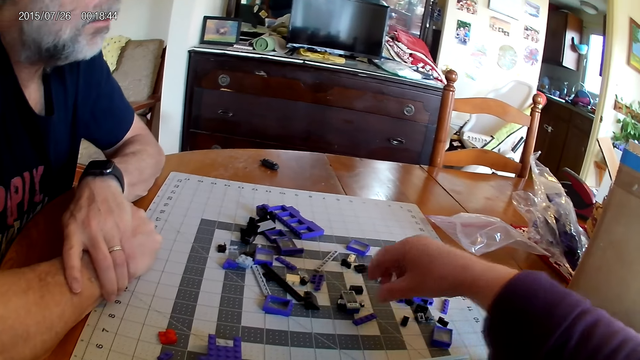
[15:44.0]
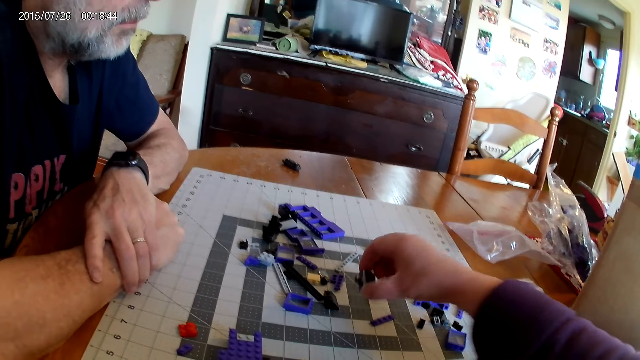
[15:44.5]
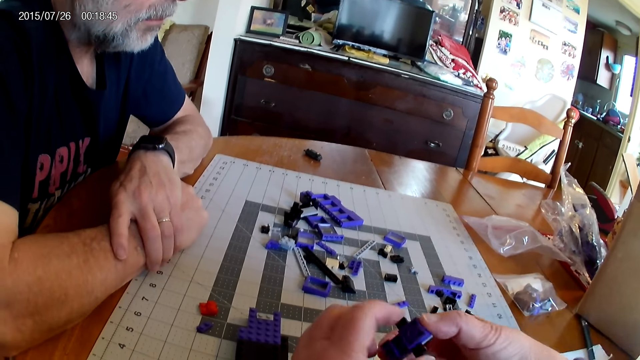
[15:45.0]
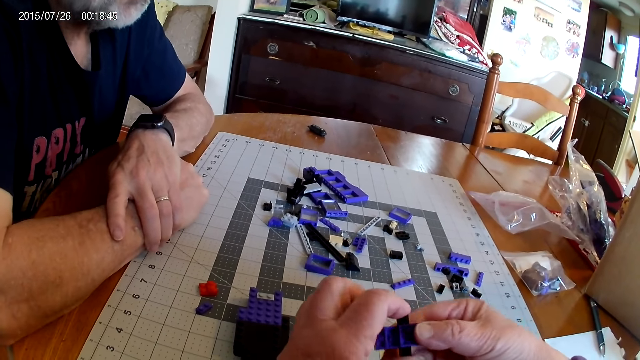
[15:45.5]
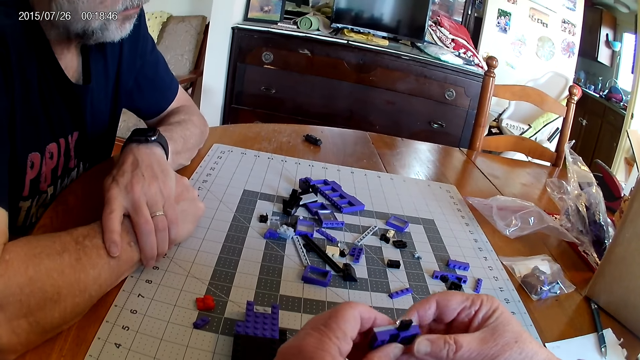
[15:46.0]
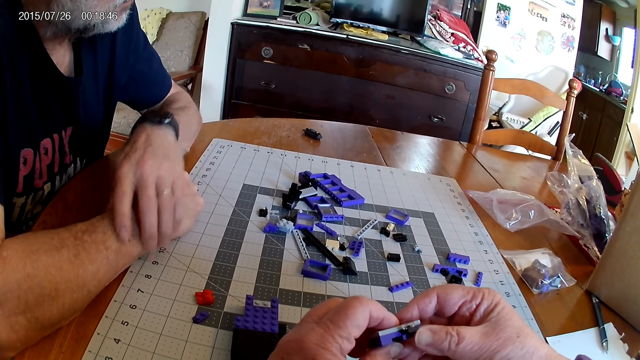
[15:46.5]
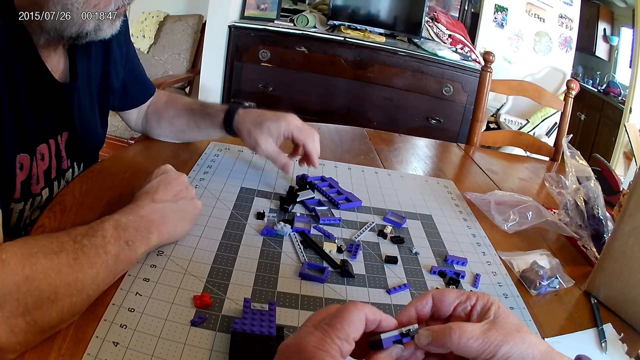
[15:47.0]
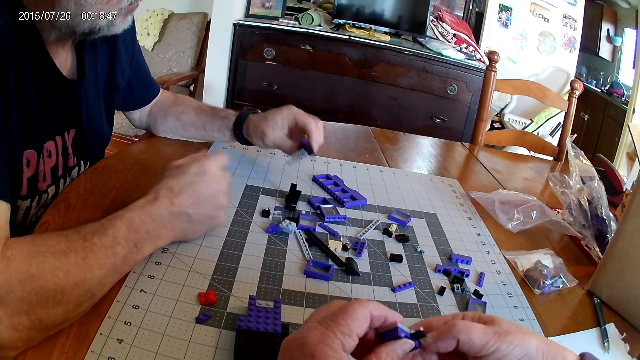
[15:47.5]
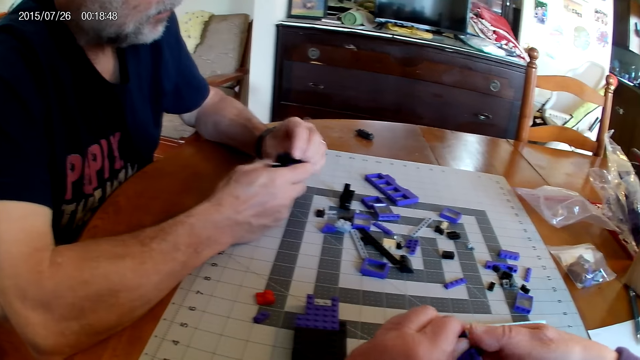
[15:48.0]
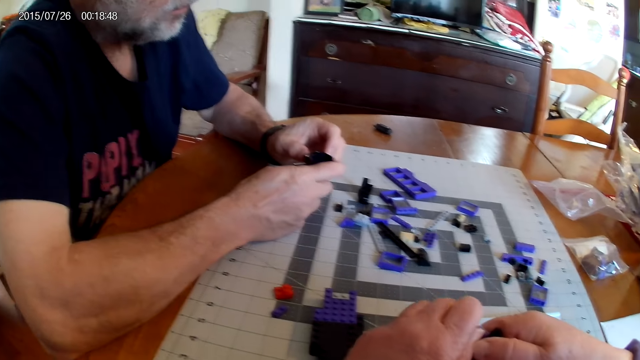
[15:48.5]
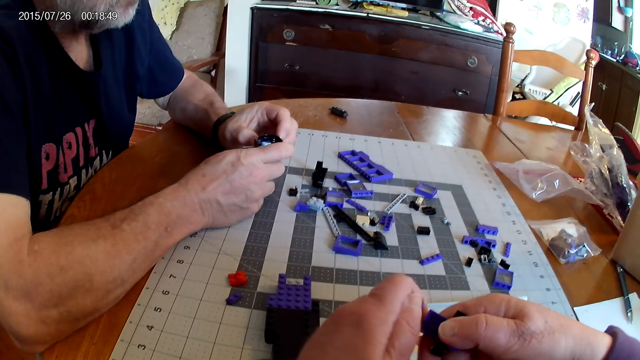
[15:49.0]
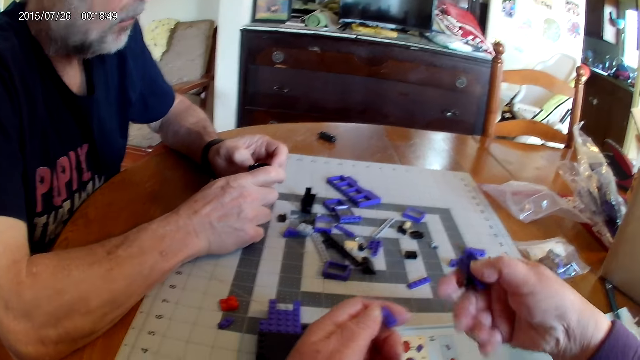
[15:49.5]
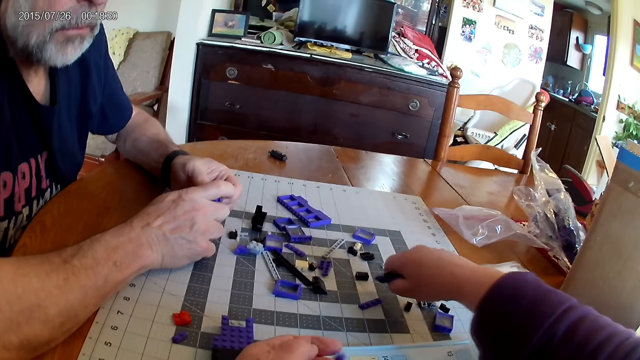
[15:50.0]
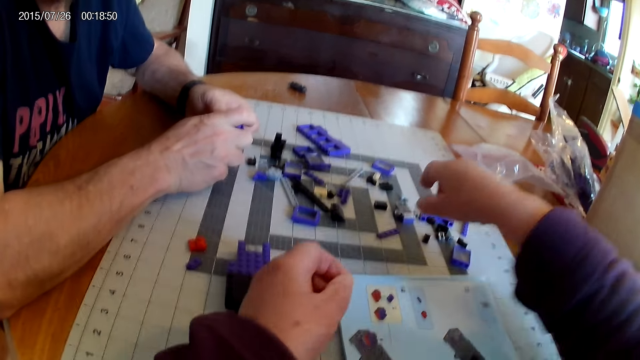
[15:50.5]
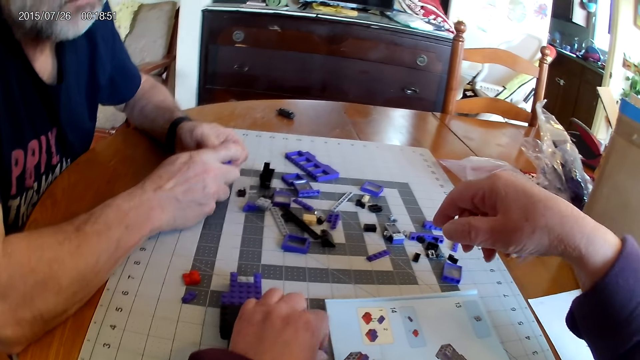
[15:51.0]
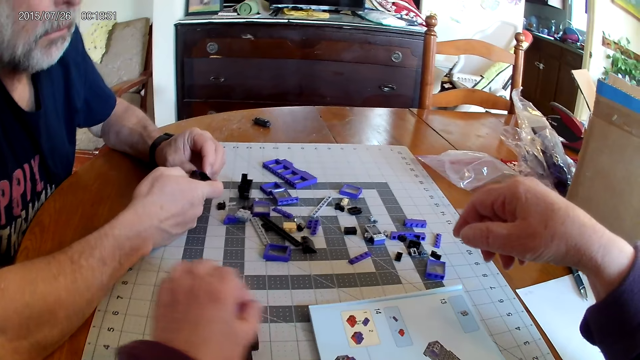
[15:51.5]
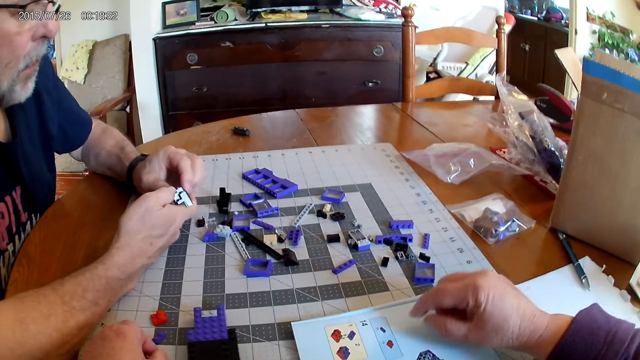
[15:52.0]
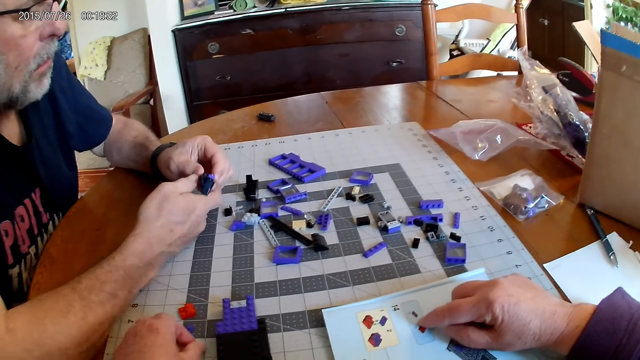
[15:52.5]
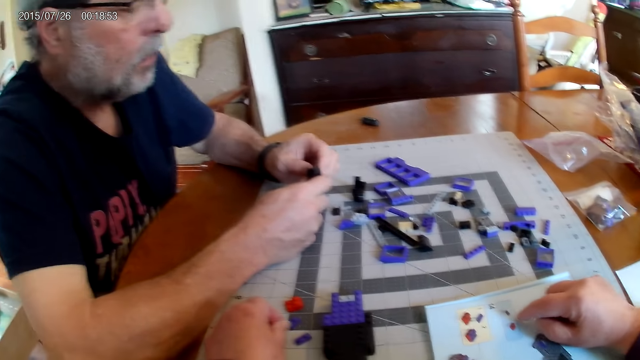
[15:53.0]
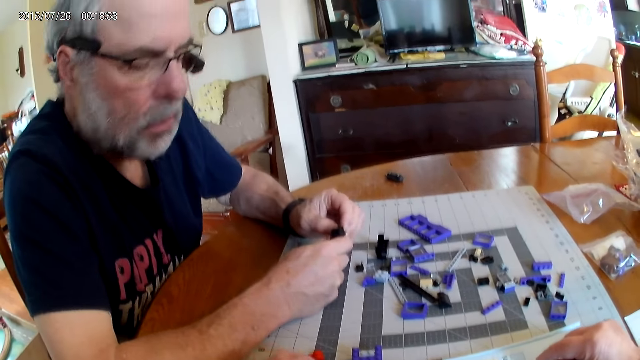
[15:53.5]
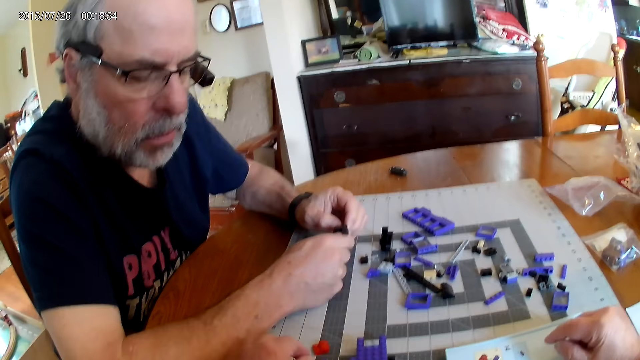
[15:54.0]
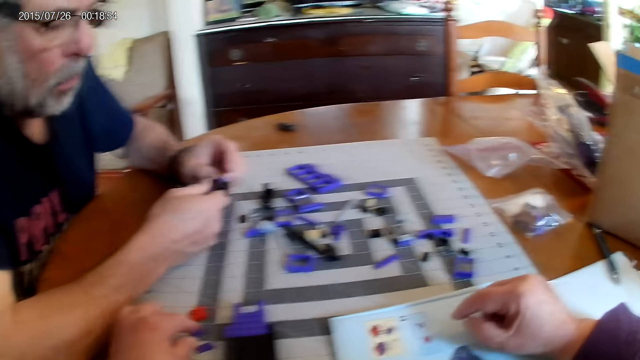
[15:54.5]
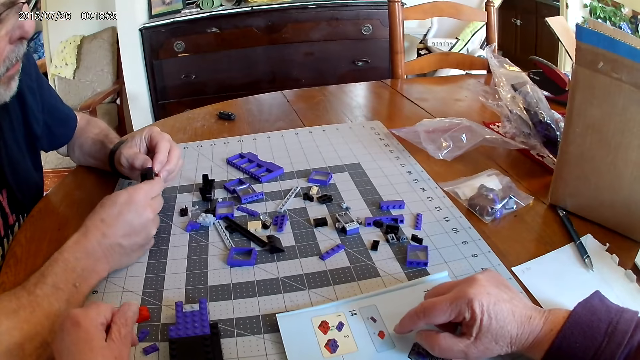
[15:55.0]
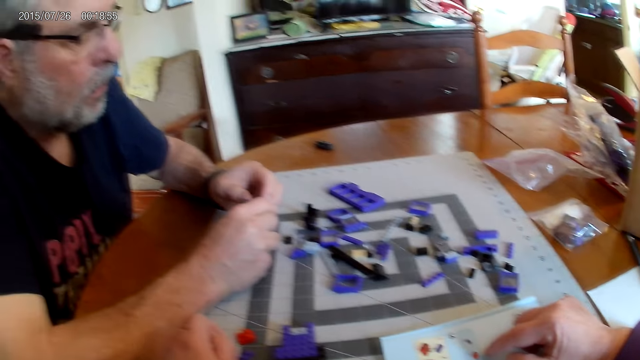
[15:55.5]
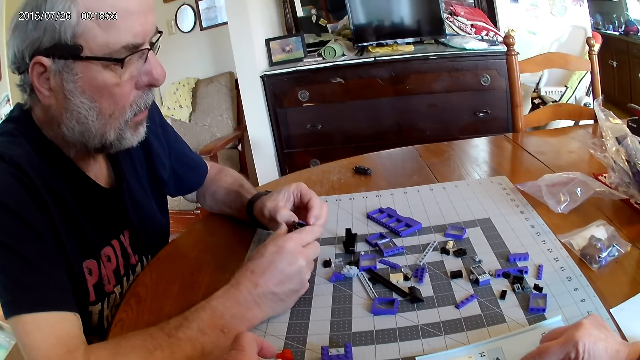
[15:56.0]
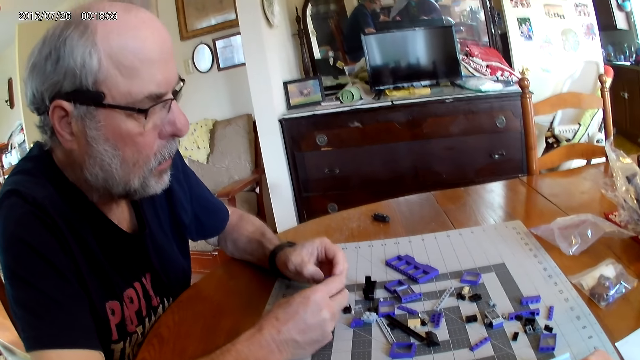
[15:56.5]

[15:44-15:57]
The camera wearer picks up the plastic pieces, unfixes the plastic piece and places the plastic pieces on the table. A man holds the plastic piece.

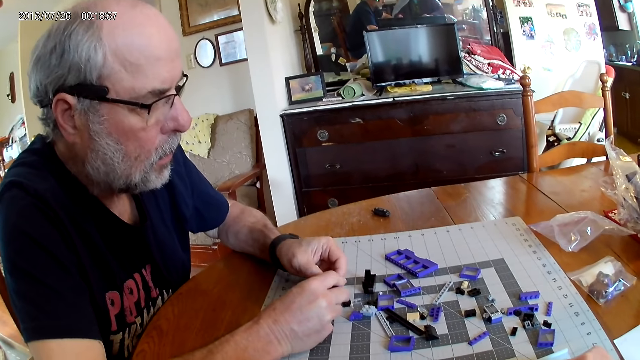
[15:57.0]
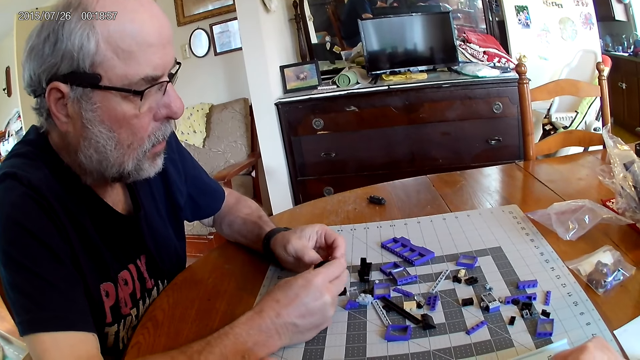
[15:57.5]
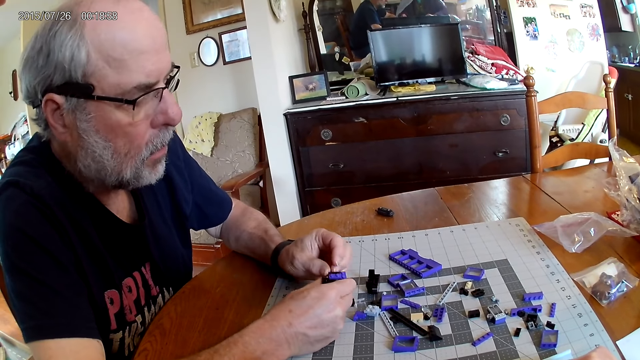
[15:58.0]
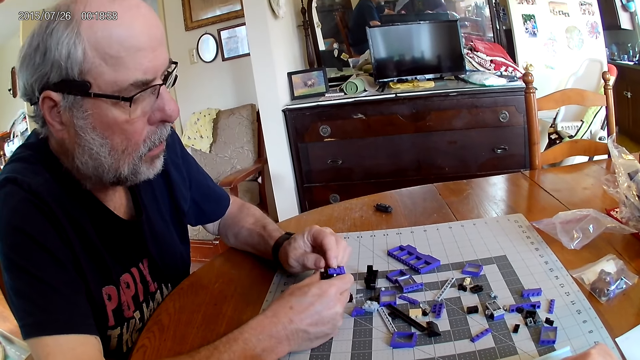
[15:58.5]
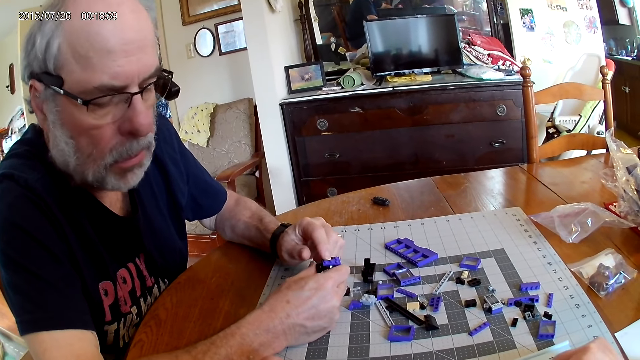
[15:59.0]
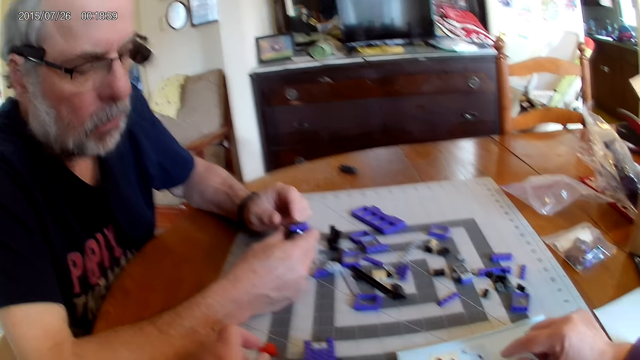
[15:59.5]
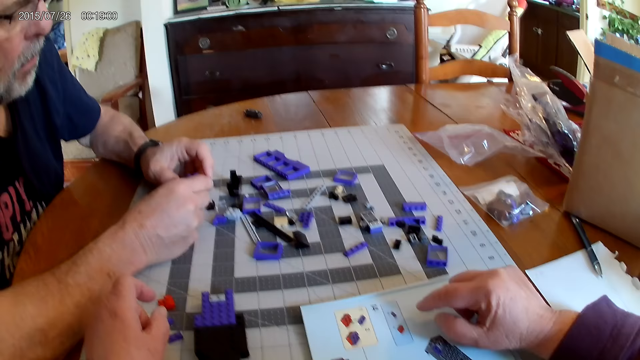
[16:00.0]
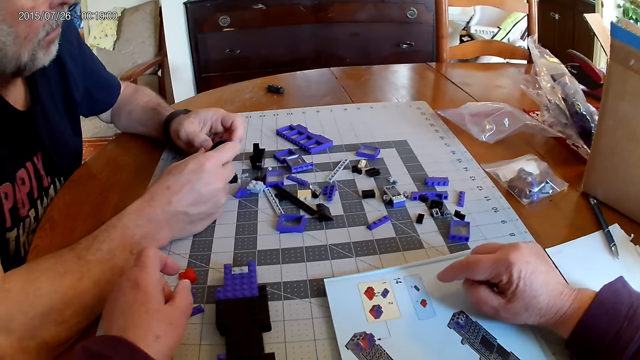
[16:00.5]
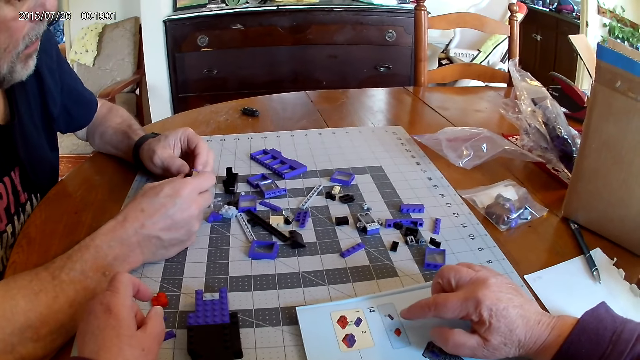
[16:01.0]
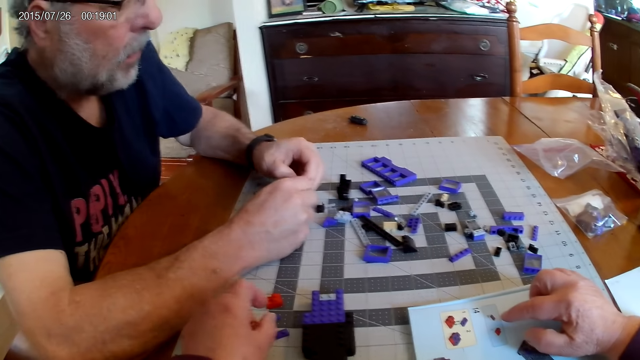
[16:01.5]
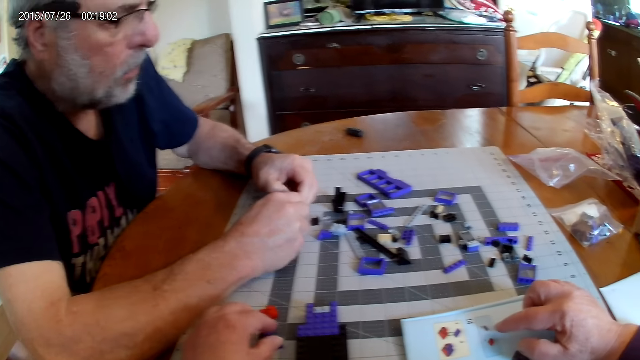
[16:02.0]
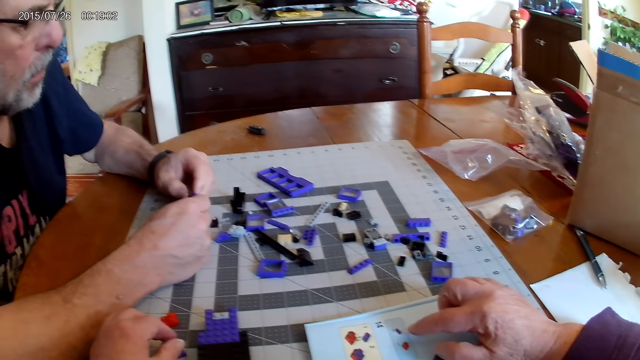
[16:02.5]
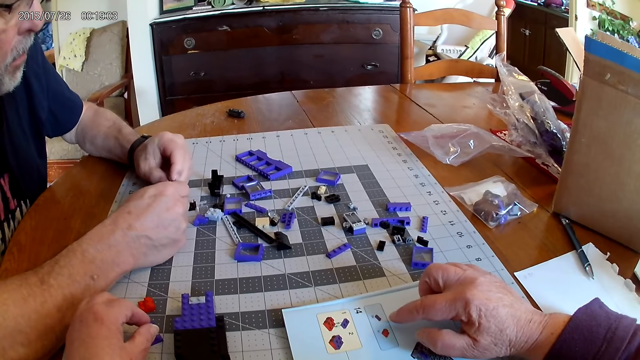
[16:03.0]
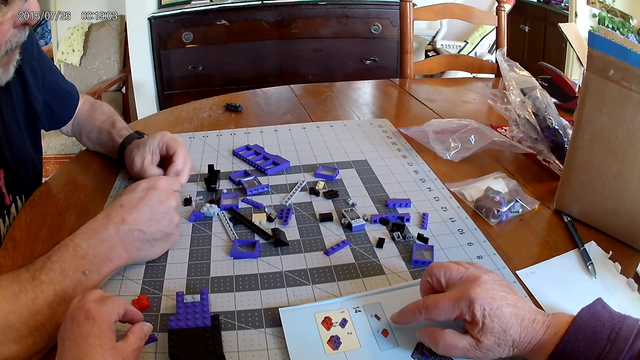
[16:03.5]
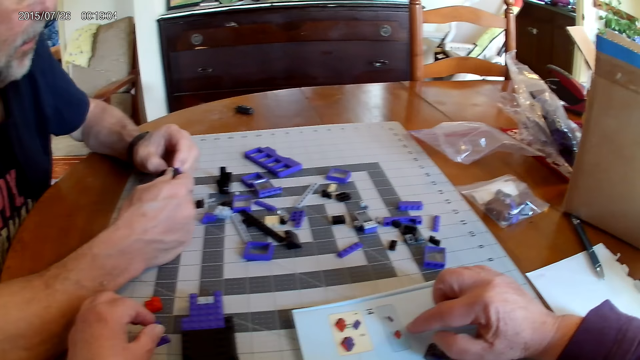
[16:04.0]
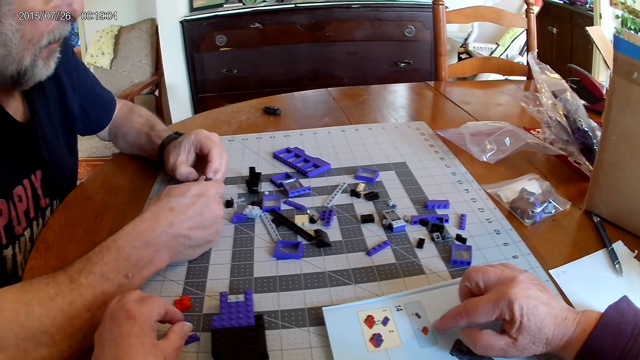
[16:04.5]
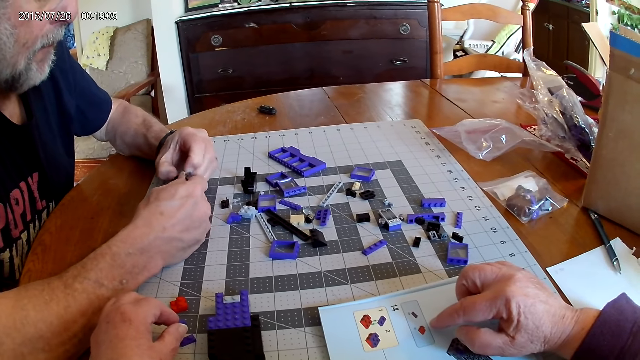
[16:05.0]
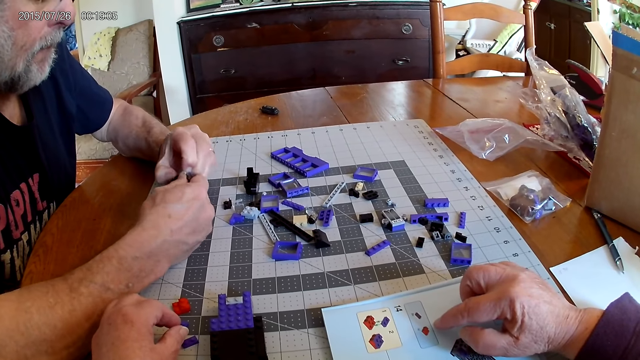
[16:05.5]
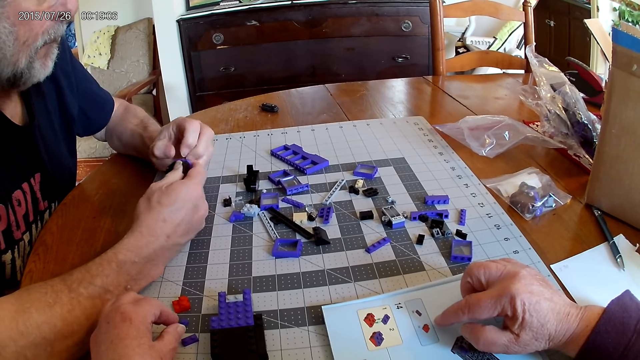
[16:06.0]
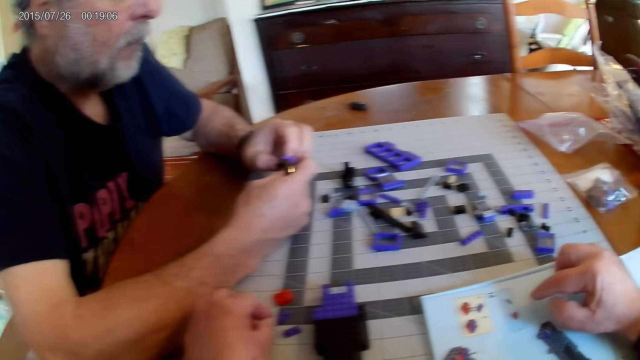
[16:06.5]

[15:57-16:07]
The camera wearer looks at an instructional manual book.
